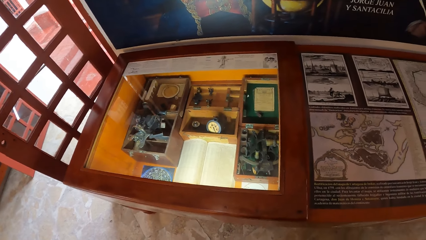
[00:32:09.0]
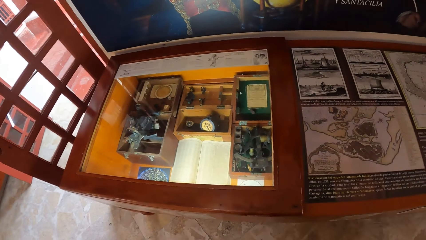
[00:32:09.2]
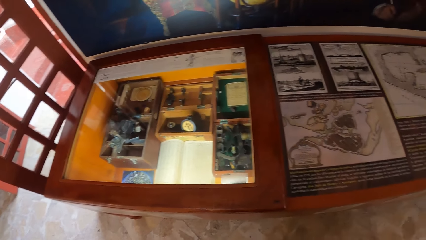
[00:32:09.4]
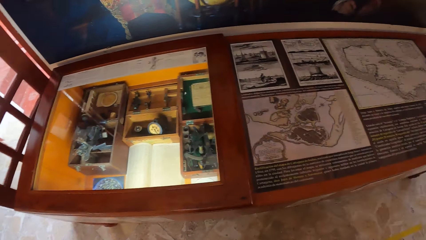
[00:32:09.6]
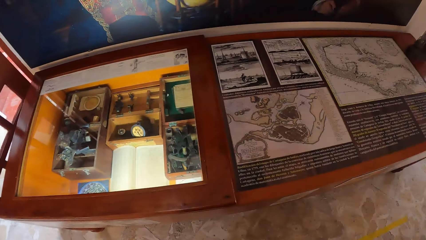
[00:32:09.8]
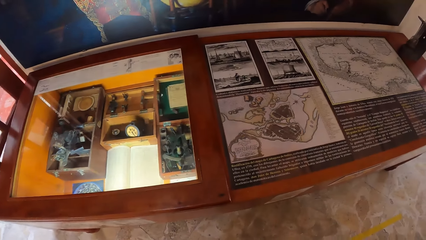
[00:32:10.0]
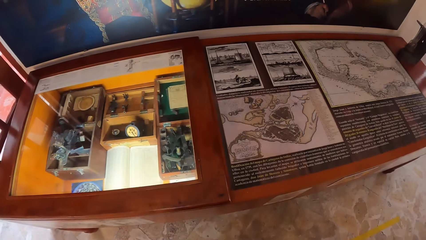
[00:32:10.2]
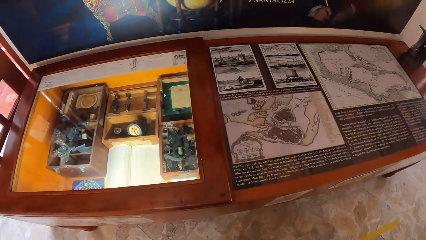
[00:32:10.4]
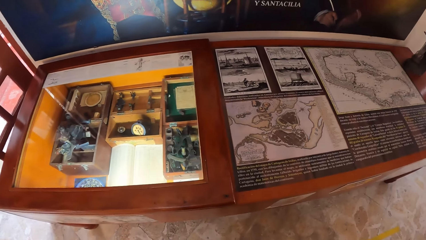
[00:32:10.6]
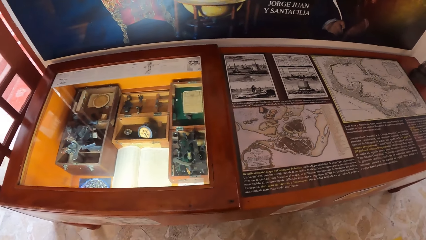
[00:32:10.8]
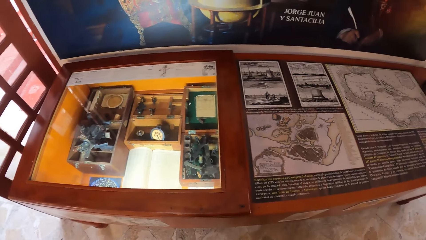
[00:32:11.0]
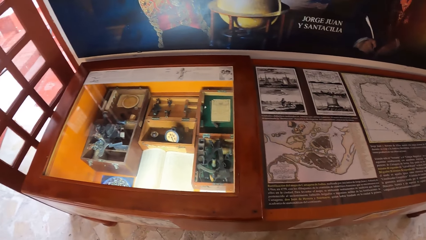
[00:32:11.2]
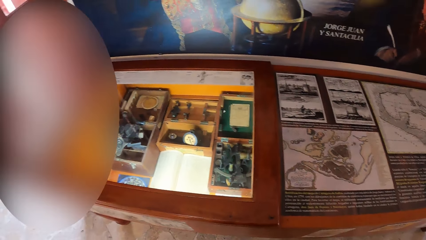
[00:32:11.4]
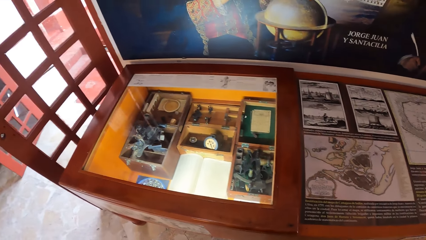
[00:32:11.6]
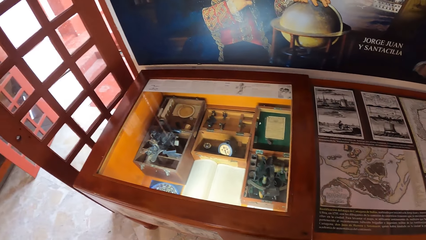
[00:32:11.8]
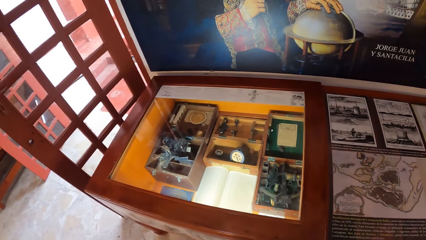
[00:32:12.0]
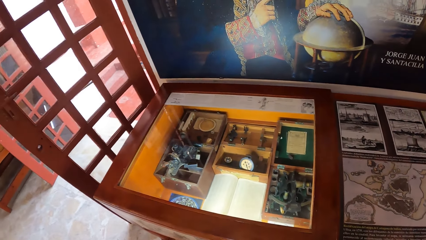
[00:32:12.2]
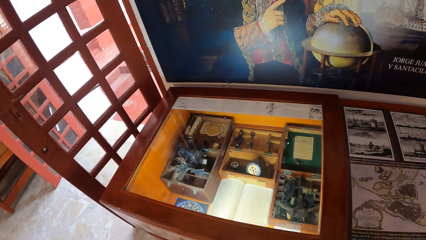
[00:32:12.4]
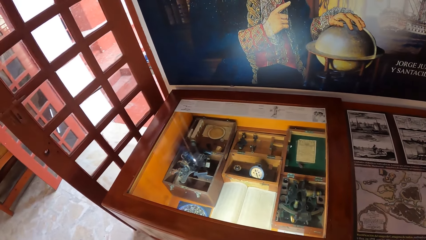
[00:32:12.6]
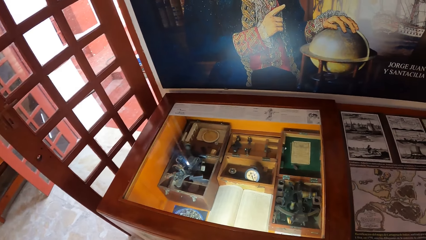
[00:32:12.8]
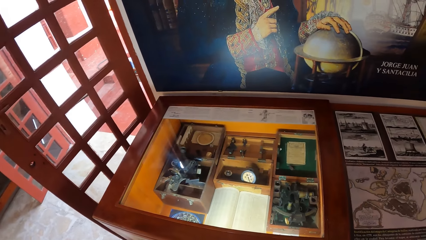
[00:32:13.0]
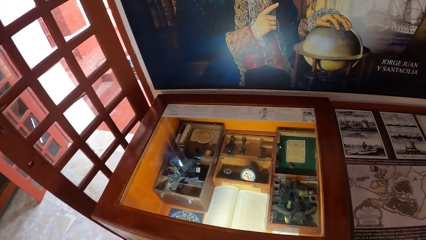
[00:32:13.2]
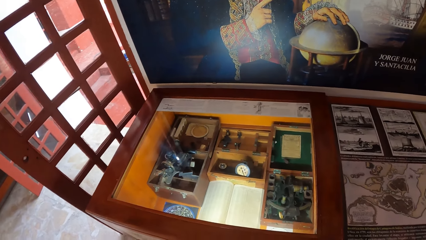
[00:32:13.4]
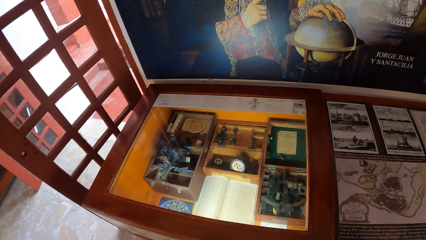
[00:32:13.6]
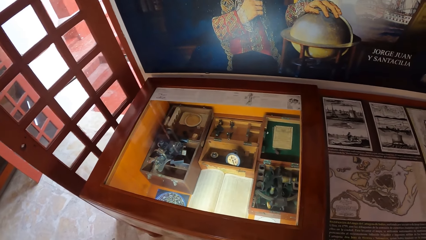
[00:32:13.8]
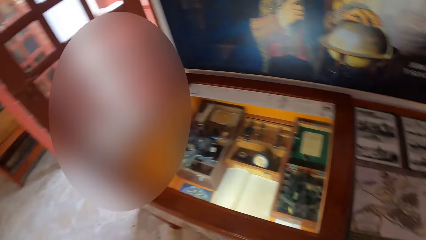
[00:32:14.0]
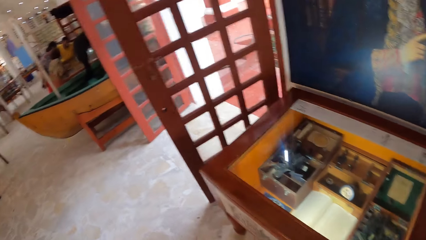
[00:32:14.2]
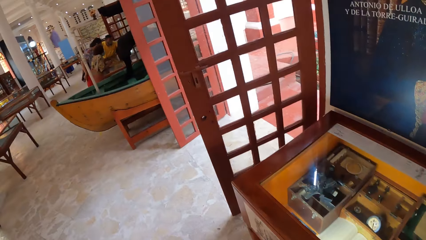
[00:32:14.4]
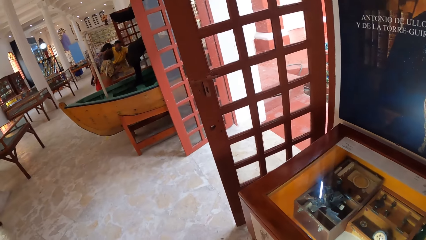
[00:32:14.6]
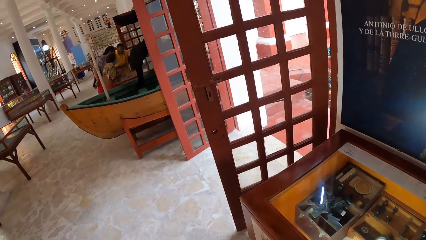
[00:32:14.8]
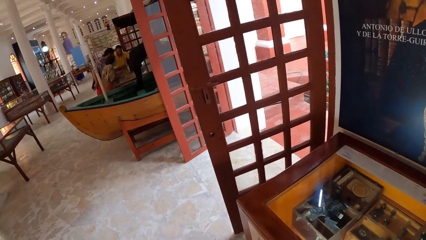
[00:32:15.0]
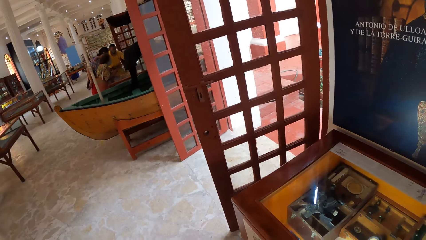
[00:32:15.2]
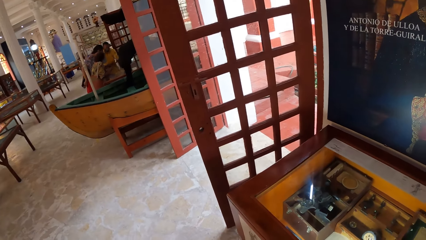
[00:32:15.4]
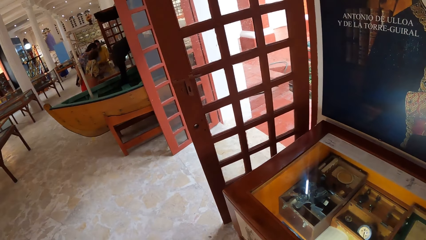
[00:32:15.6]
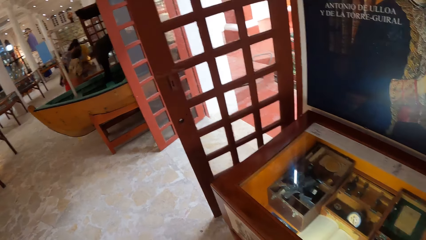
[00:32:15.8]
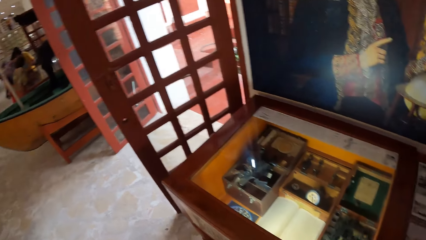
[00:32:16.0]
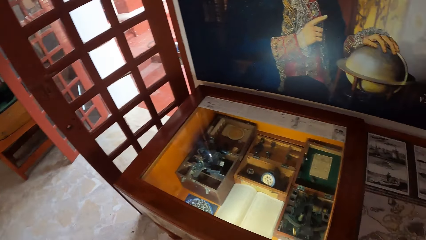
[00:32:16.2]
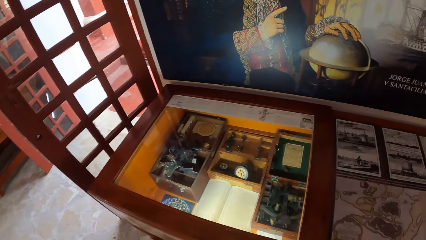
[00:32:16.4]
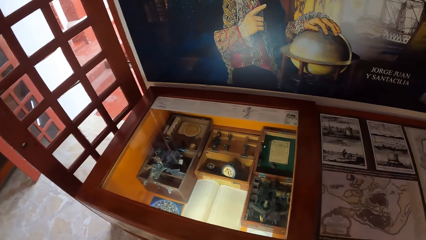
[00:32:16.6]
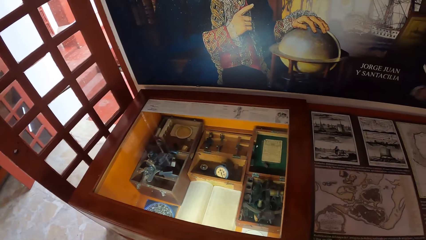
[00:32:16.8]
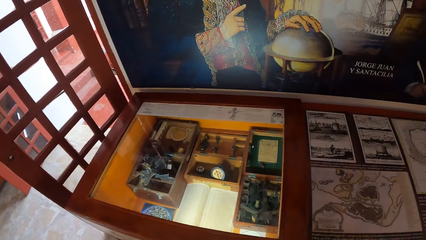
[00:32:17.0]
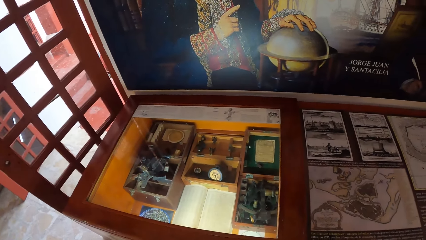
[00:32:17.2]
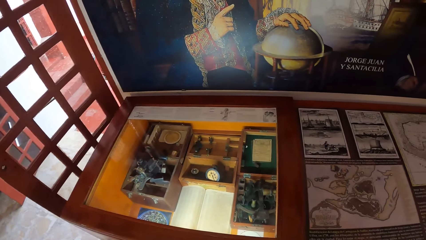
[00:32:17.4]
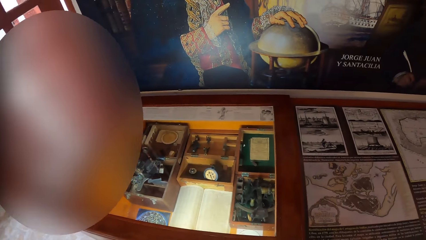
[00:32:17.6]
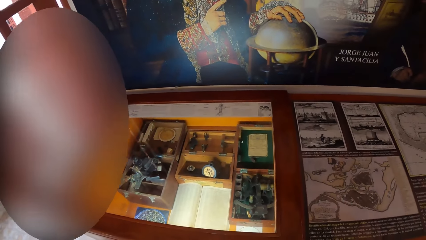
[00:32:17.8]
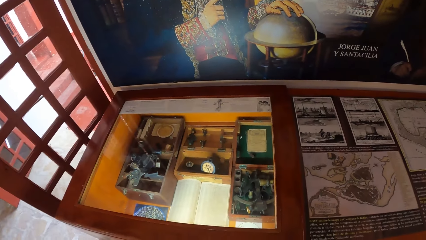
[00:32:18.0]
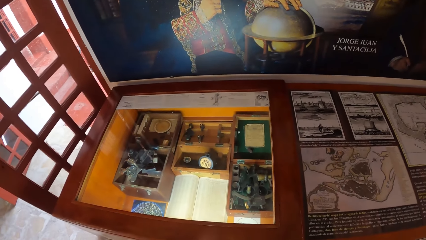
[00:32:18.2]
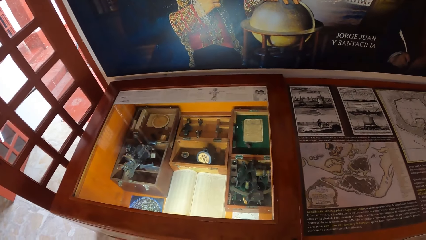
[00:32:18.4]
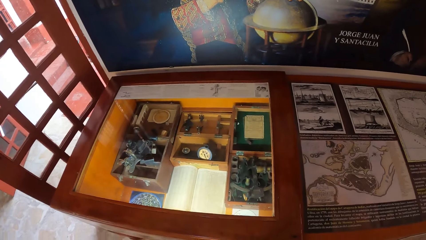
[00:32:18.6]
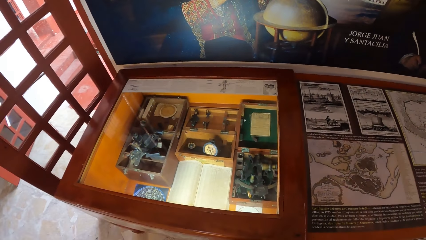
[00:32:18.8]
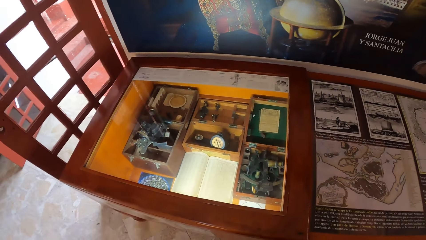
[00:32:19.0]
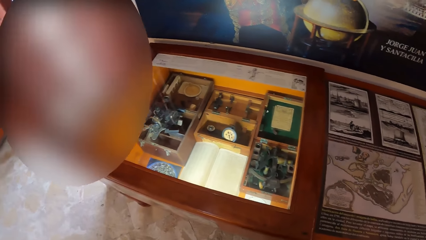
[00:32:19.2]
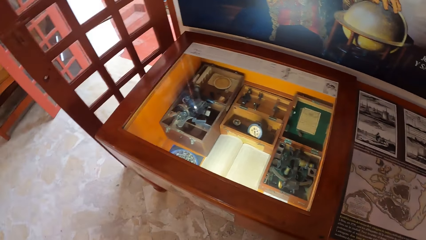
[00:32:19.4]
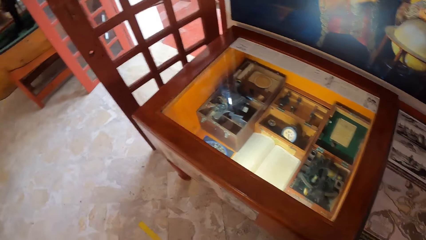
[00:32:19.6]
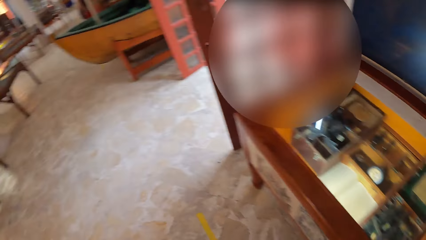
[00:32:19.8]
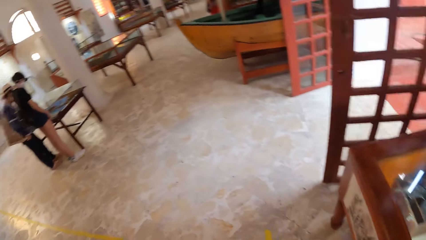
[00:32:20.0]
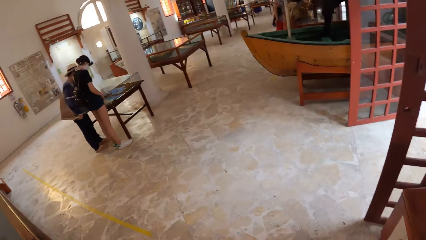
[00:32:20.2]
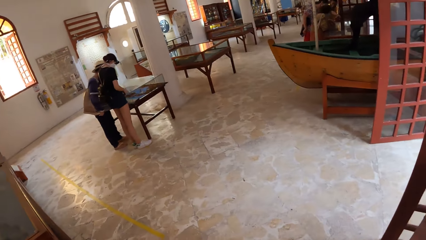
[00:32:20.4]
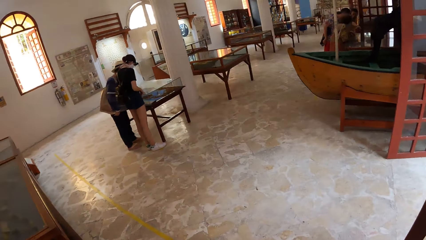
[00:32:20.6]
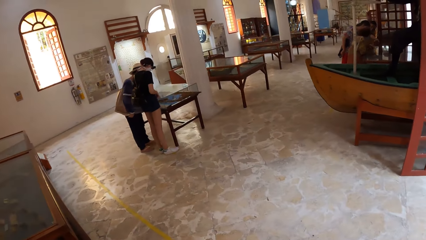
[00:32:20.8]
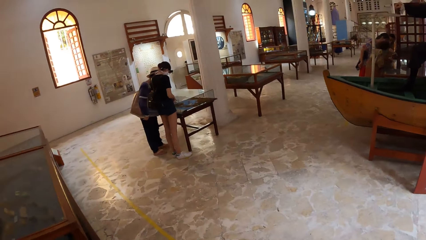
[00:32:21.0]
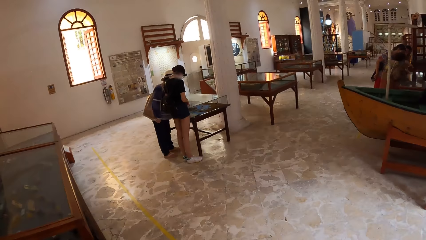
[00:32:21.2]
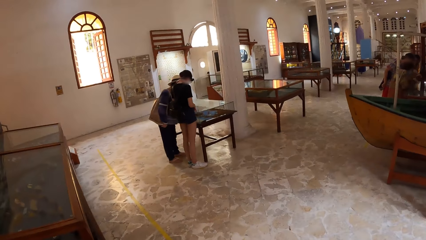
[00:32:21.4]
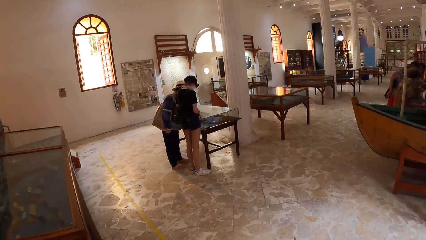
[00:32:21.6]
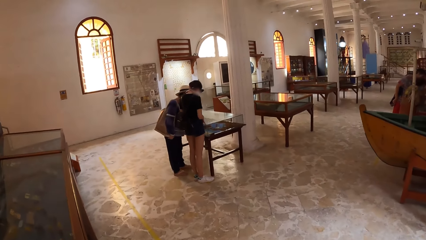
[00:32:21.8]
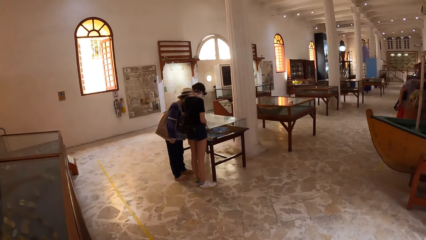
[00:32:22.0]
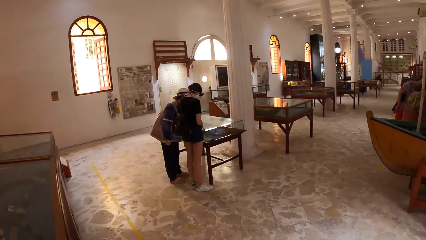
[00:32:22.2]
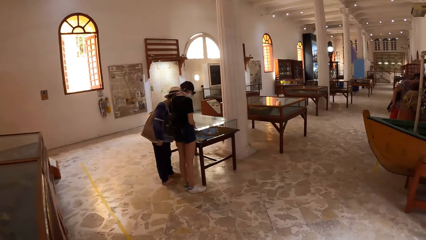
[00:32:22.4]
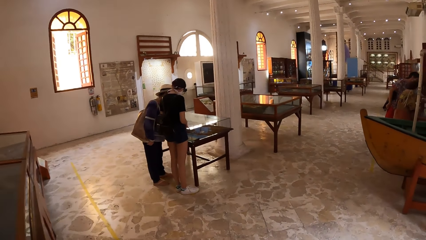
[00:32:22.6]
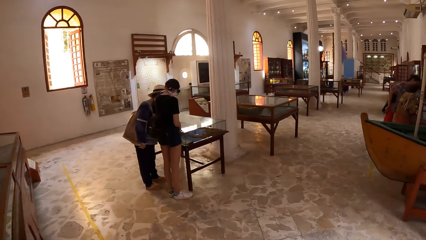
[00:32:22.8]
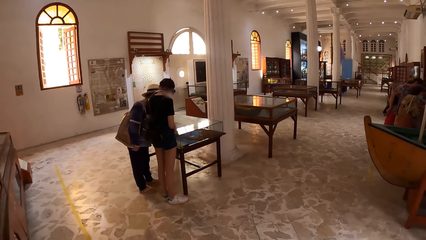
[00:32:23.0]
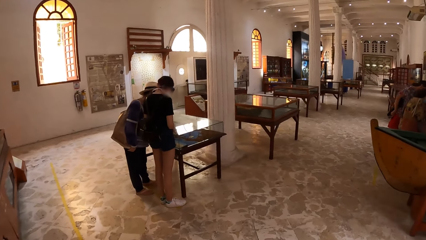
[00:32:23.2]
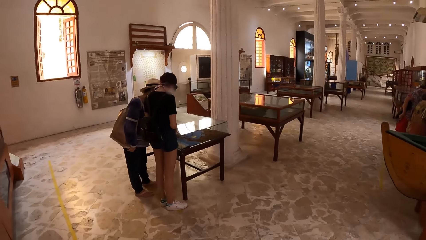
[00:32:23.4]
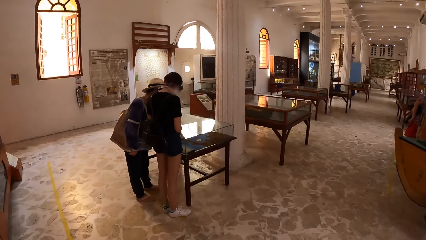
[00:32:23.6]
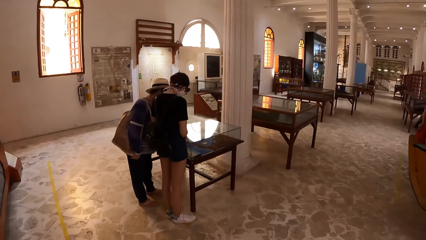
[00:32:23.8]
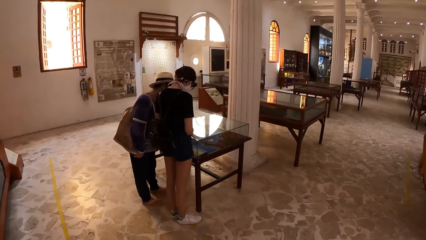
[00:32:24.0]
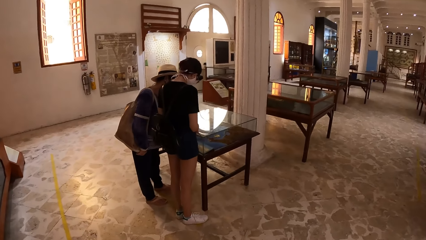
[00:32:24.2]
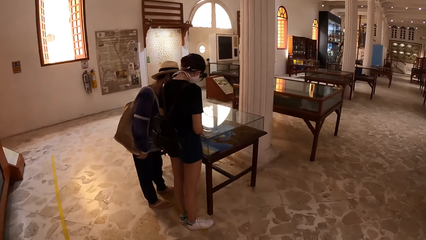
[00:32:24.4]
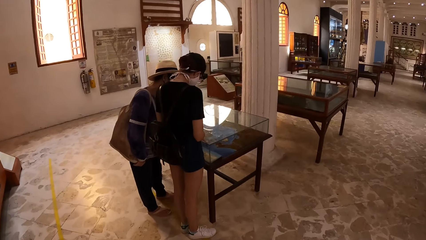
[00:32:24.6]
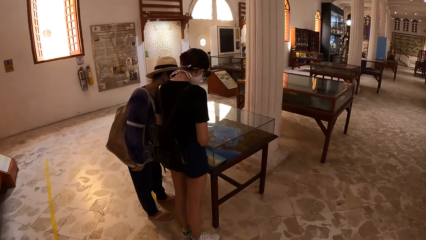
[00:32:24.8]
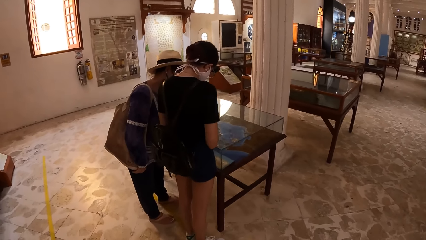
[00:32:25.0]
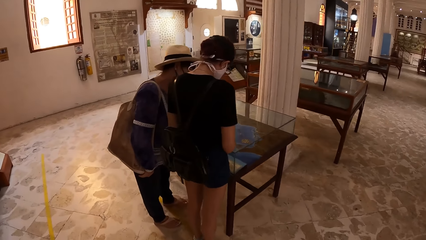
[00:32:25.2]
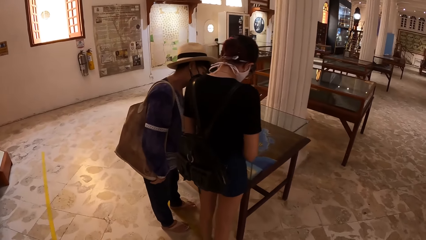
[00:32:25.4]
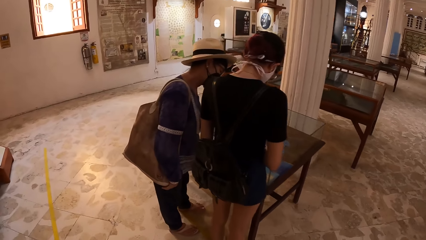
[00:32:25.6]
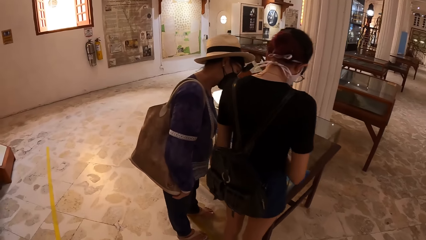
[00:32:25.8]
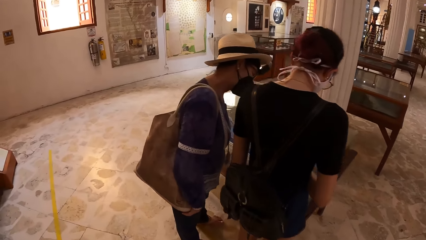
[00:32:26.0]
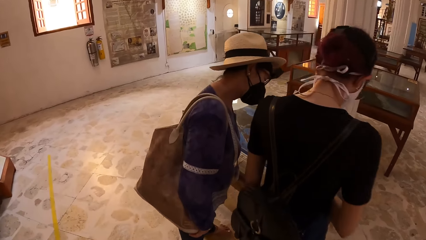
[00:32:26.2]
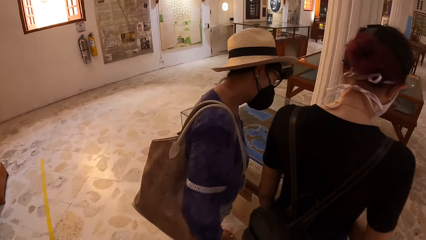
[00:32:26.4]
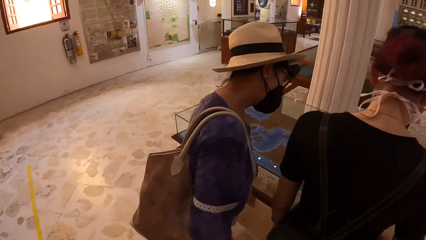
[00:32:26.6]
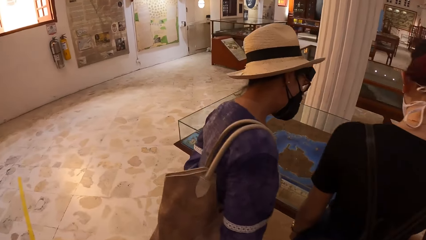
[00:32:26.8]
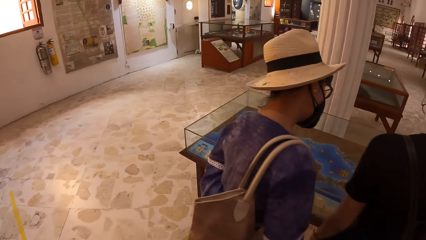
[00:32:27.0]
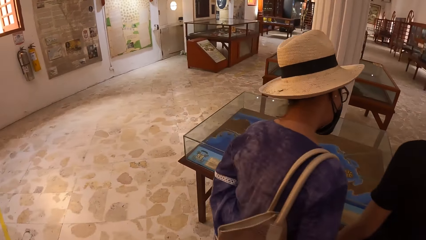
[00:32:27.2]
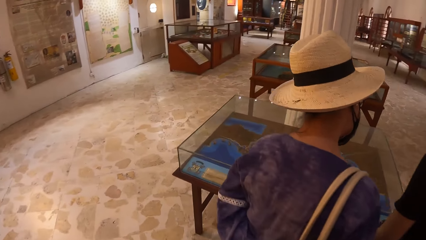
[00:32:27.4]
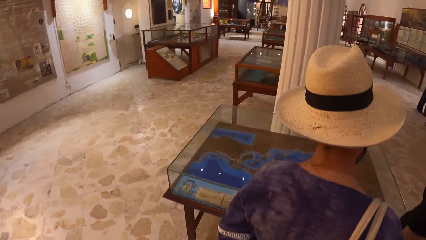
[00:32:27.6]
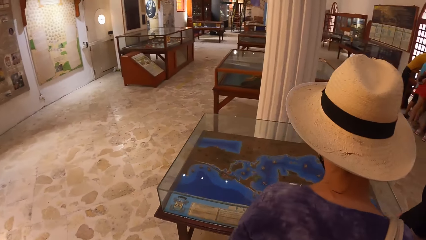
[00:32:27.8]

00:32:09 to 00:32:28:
The camera wearer looks around. They walk towards a show glass in the room.
